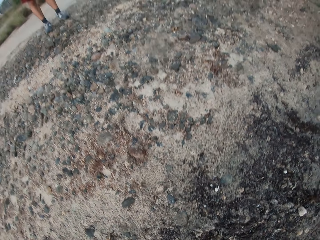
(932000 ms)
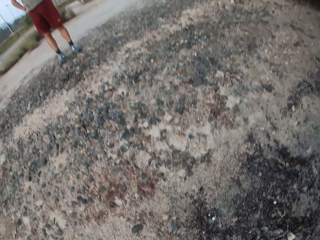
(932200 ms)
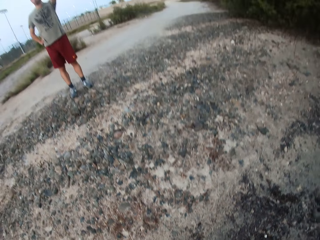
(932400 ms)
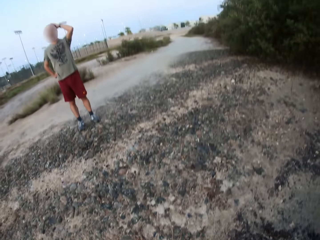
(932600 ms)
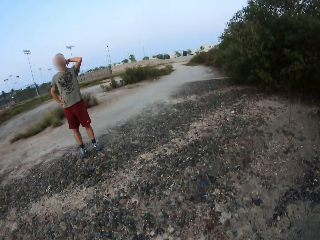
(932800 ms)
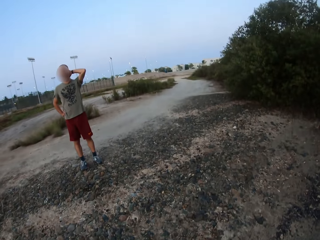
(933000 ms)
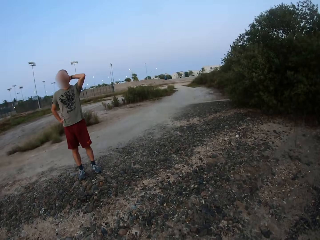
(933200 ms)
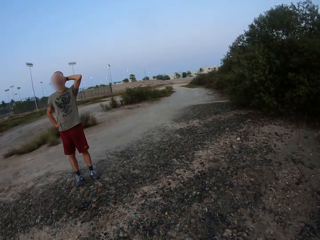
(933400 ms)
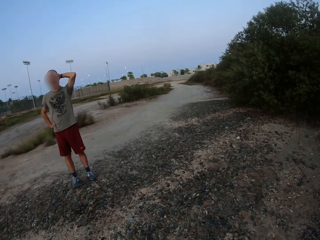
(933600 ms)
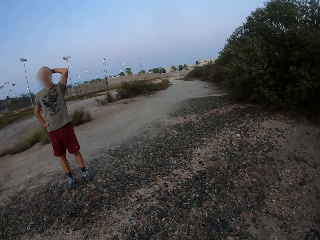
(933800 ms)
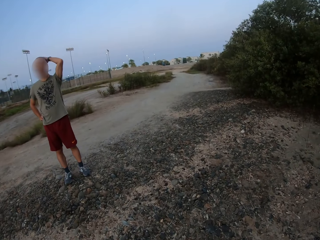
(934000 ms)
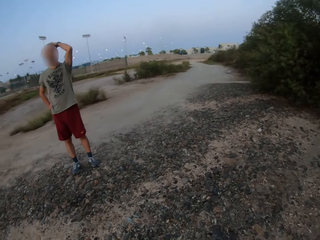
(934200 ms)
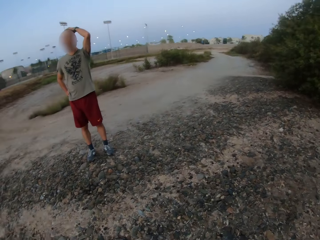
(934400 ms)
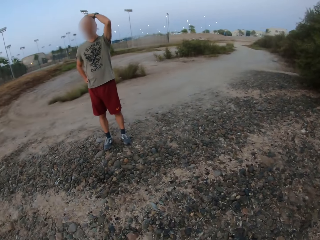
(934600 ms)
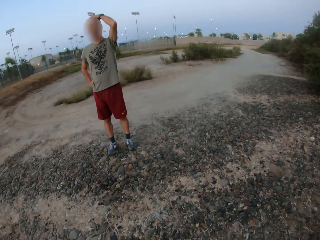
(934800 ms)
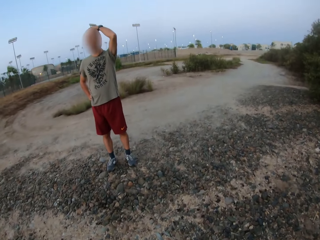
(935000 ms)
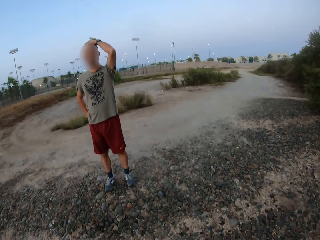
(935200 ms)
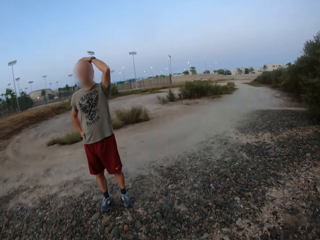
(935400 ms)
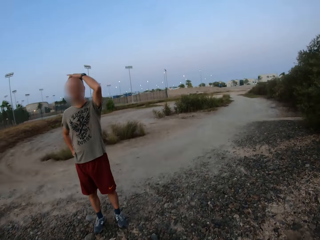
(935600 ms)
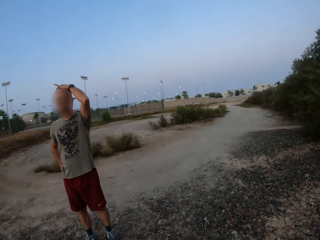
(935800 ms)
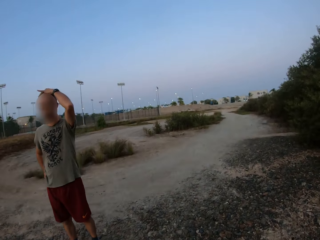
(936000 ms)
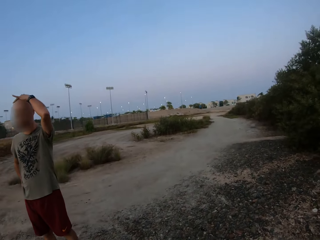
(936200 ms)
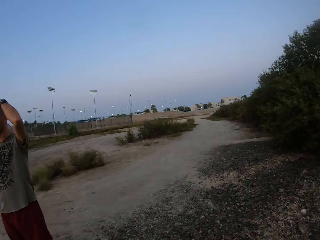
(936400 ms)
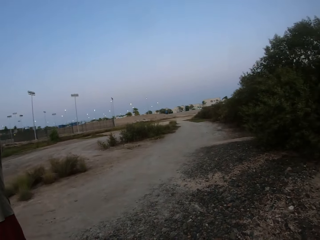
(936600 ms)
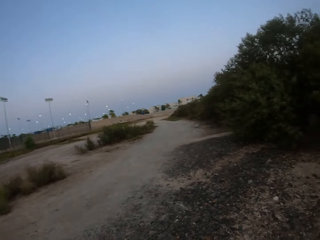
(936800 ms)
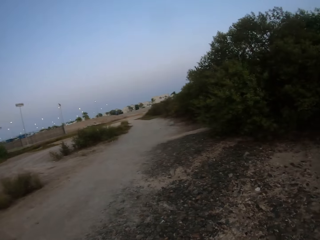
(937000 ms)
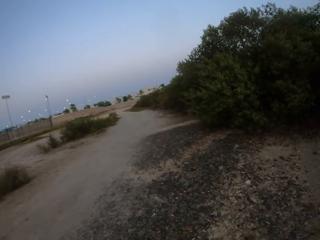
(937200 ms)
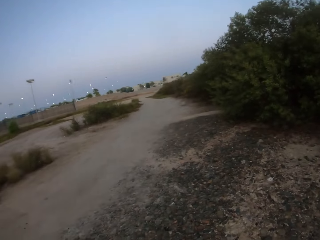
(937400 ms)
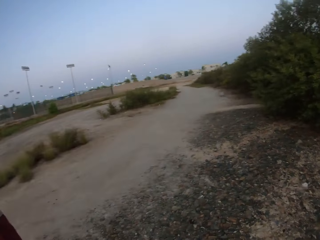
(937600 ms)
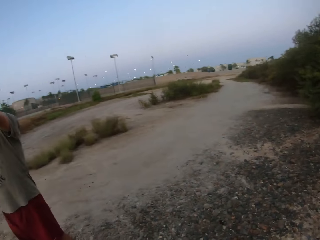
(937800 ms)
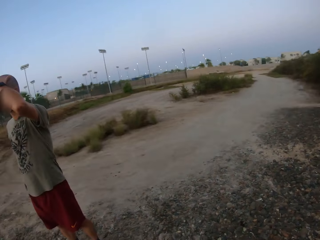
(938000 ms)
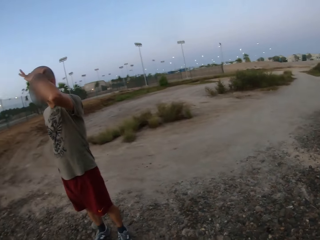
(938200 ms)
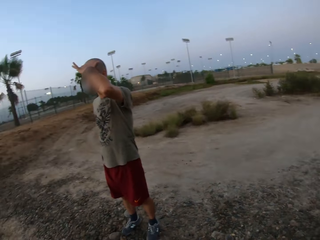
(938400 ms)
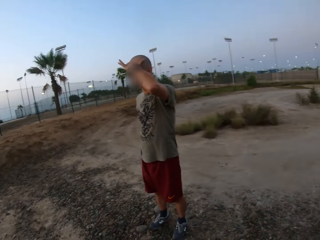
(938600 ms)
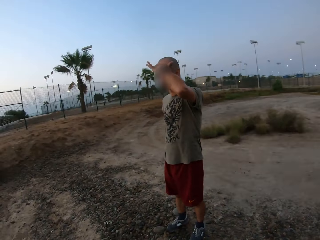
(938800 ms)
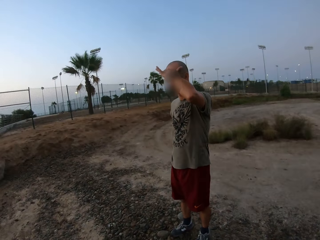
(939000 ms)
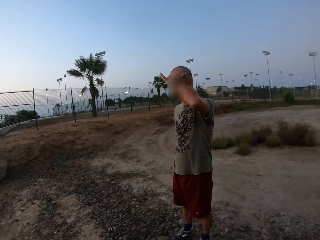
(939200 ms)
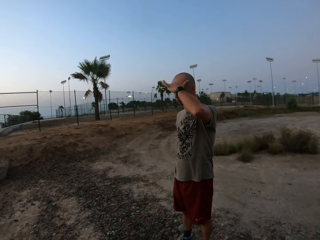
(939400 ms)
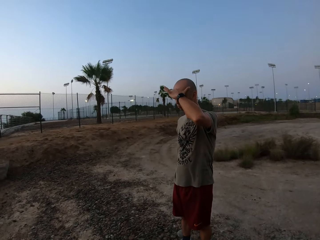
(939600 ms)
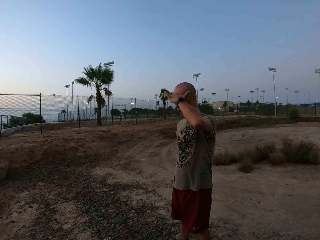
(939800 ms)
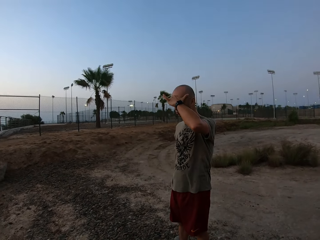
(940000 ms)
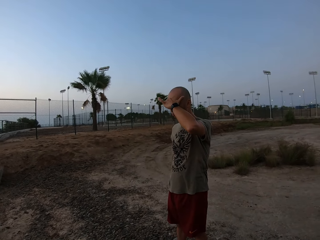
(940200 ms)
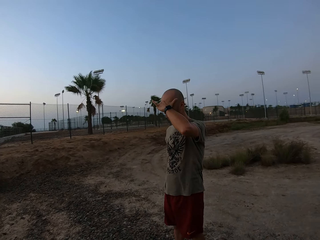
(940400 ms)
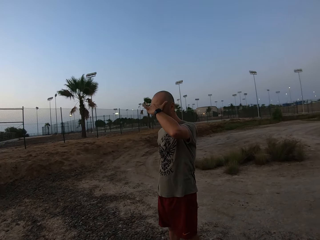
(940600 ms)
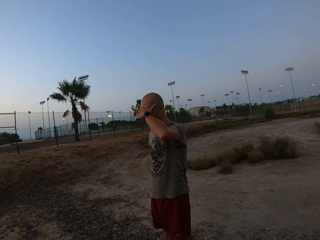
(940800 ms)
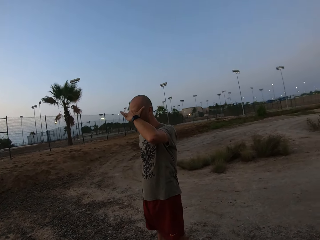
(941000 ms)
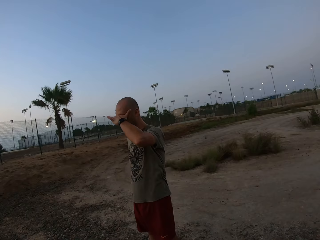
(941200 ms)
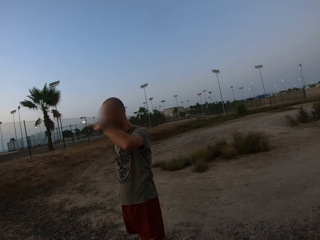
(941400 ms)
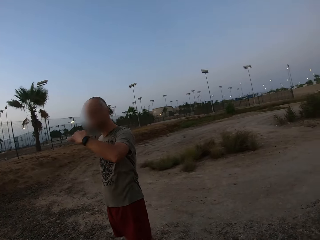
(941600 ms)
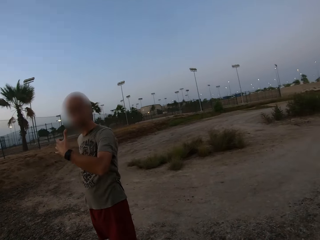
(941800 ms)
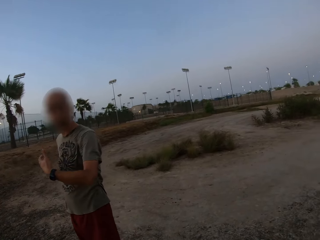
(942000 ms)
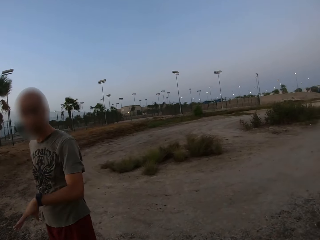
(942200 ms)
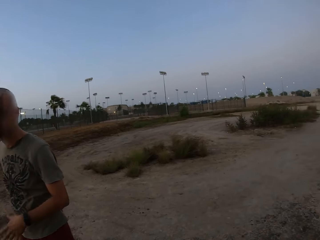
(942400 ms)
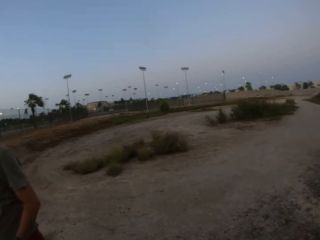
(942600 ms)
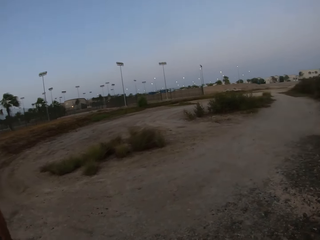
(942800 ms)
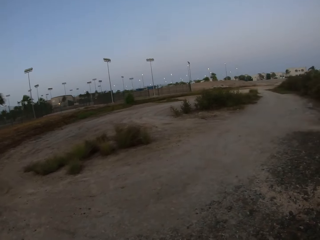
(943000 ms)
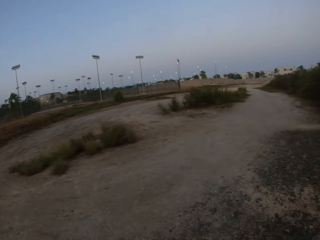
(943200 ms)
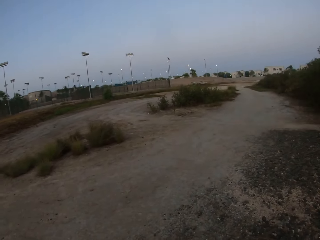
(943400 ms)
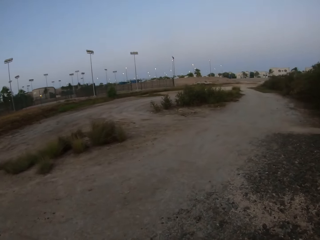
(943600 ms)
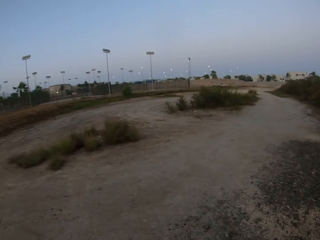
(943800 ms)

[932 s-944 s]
The man touches his head. The camera wearer walks. They look around the road. The man moves his left hand. The camera wearer walks.

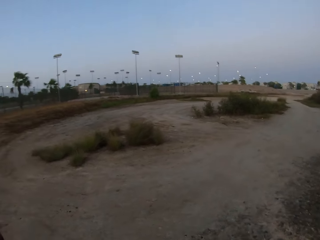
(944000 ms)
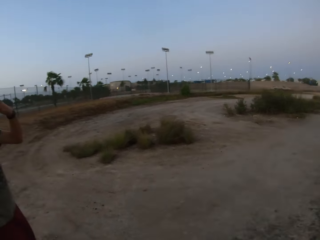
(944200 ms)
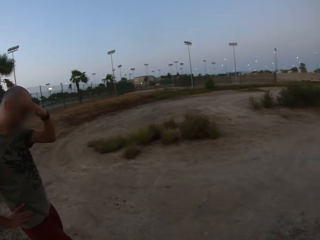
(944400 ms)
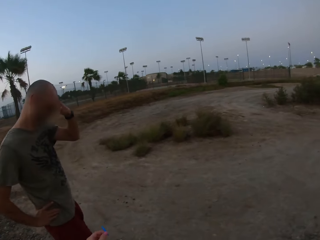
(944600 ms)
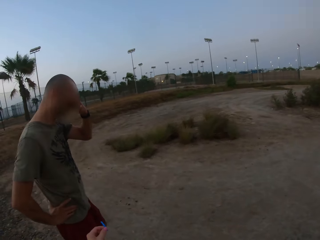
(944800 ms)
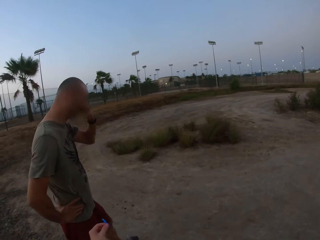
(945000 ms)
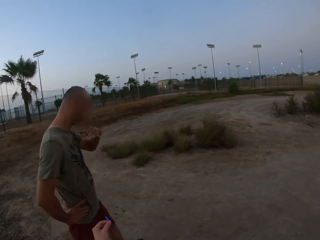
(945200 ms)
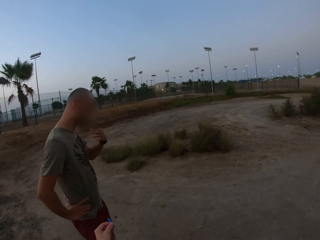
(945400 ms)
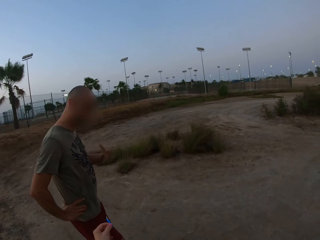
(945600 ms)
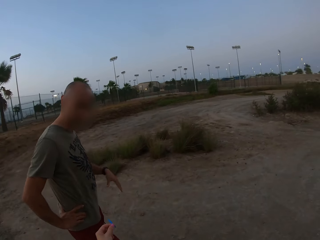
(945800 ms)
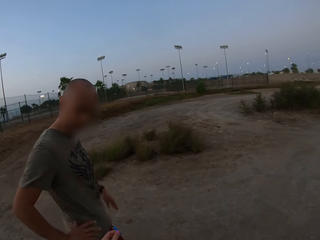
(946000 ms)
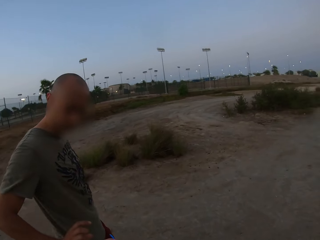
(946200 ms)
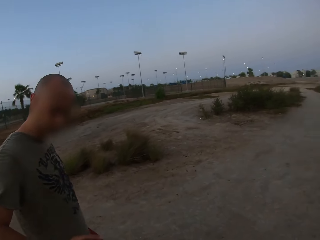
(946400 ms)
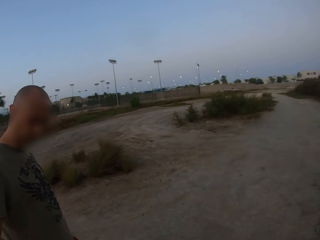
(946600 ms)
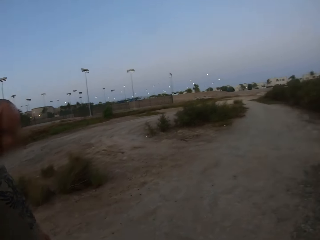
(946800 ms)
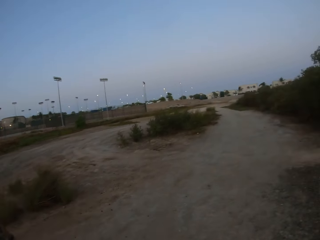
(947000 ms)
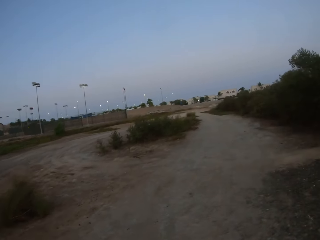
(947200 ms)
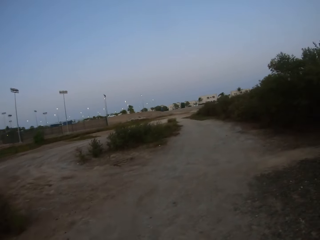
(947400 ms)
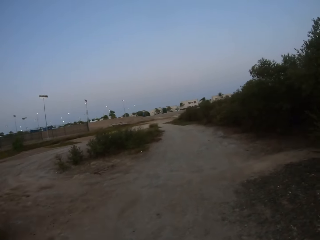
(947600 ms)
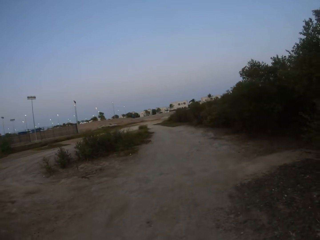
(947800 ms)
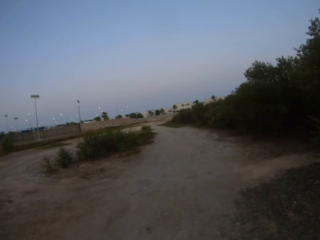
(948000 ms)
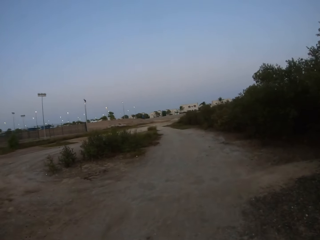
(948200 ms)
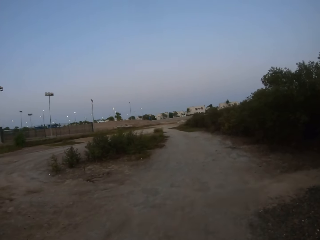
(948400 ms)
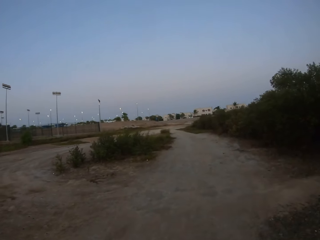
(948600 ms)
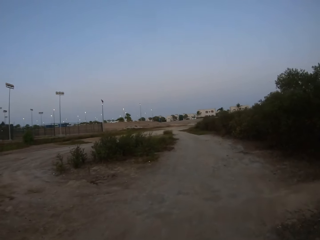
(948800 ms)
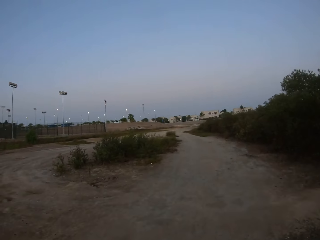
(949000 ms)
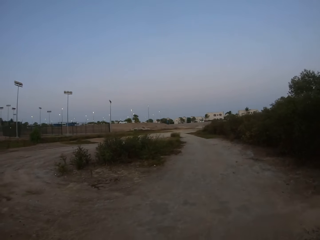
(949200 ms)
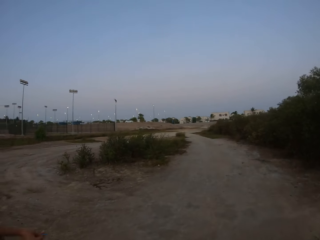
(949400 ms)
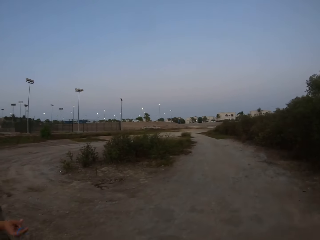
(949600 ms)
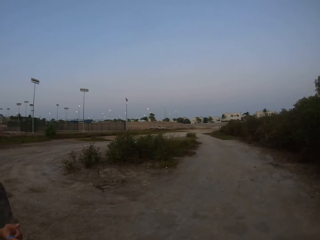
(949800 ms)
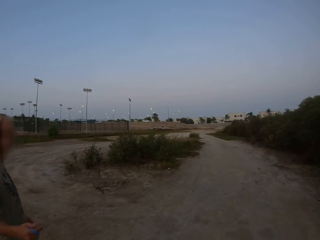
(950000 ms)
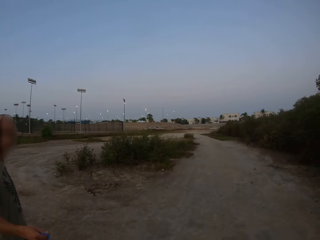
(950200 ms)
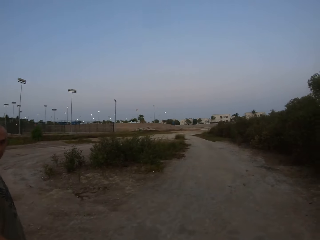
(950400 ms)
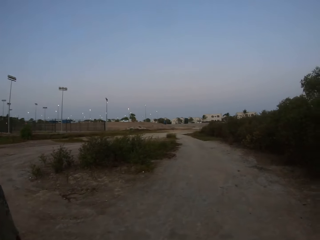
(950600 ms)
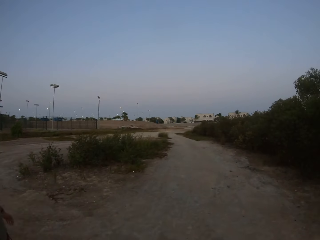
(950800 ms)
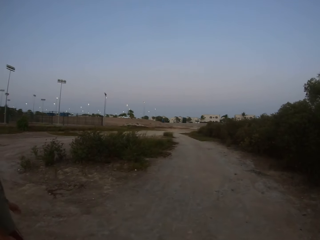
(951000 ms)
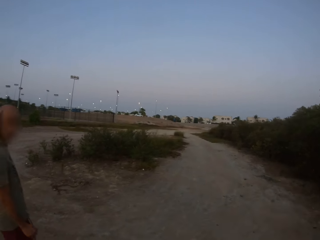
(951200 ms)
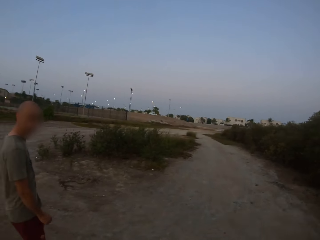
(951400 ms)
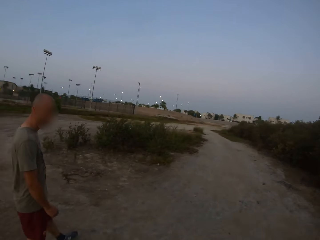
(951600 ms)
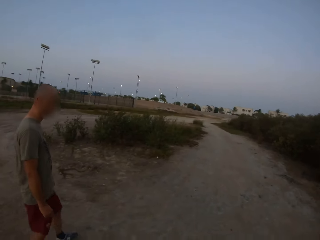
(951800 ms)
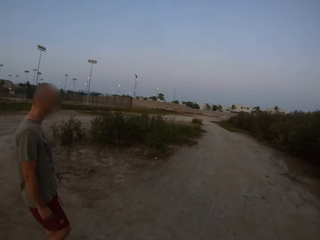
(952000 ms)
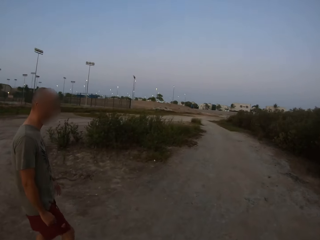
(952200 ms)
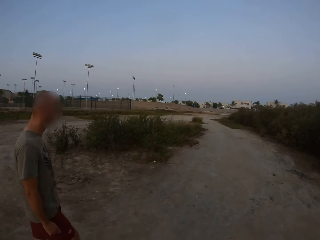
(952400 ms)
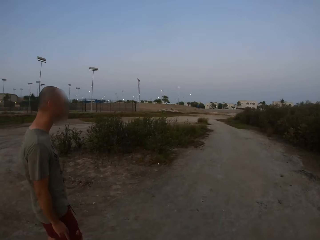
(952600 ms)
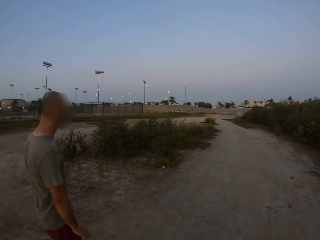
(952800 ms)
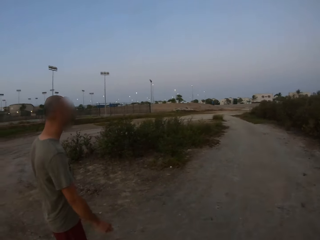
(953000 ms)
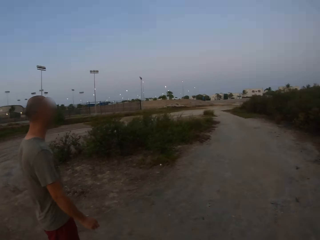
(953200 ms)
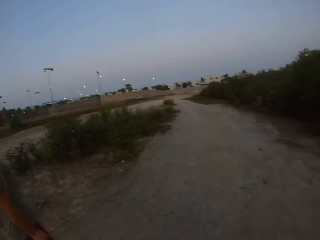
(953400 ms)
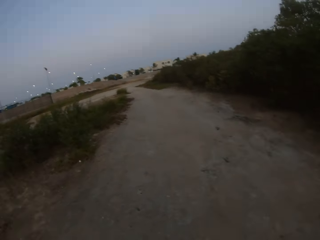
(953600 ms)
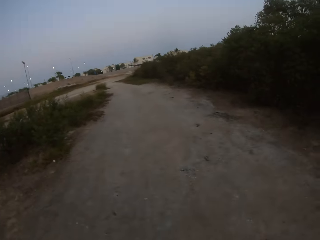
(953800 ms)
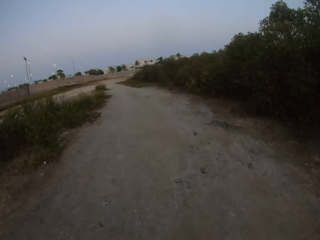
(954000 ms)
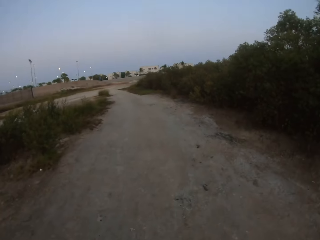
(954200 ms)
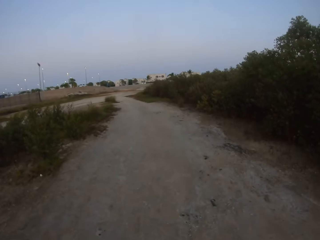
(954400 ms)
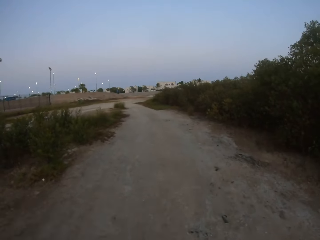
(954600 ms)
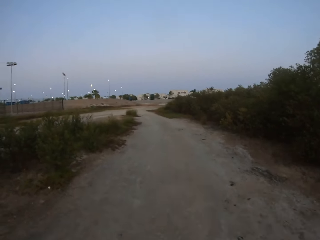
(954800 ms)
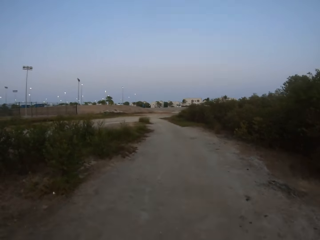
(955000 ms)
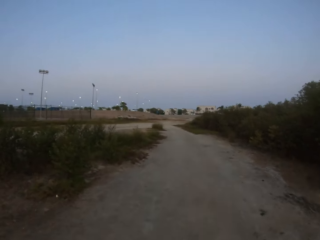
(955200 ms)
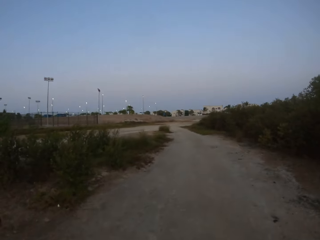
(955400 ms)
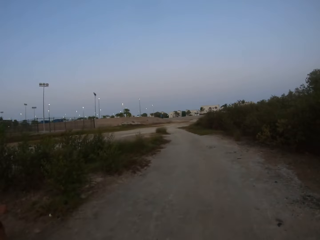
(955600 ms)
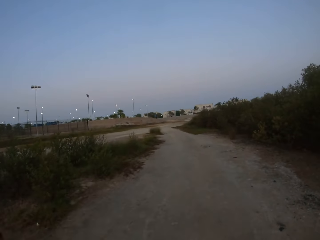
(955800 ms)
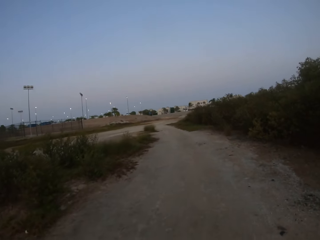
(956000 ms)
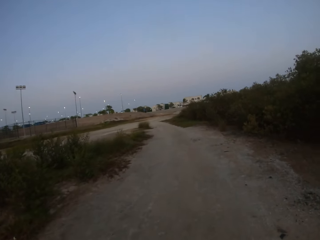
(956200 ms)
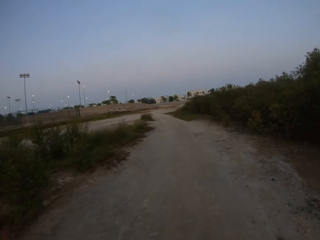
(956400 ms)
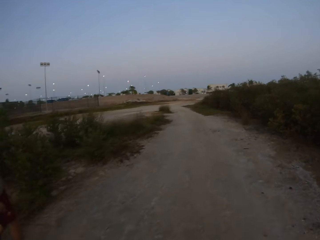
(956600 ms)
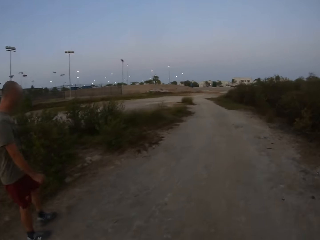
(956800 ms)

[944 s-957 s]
The man walks. The camera wearer gives the man something. They walk along the road. The man speaks with gestures. The man walks along the road.
